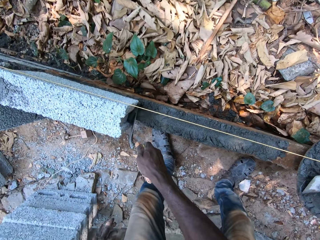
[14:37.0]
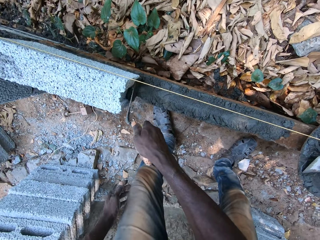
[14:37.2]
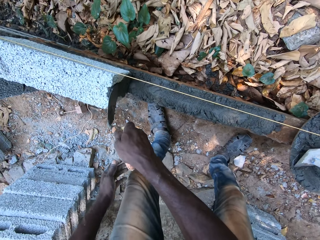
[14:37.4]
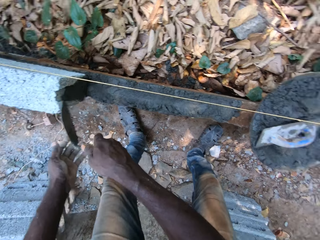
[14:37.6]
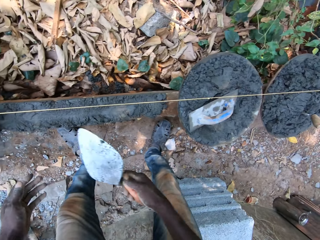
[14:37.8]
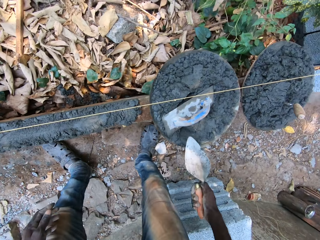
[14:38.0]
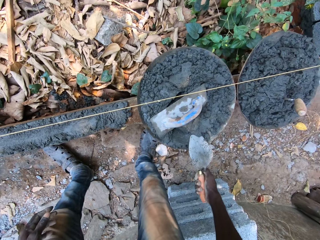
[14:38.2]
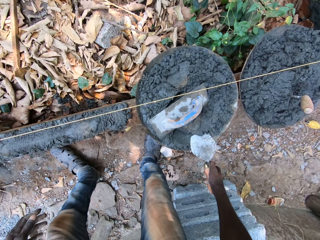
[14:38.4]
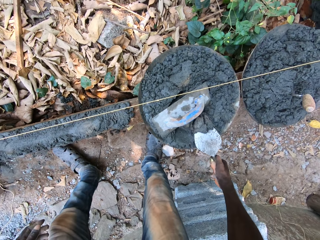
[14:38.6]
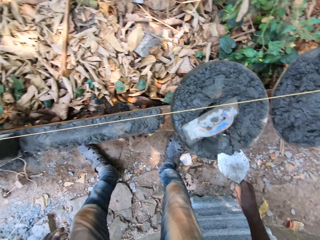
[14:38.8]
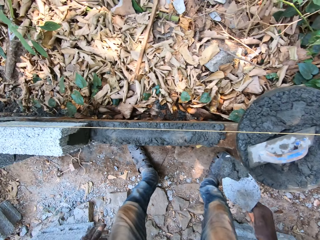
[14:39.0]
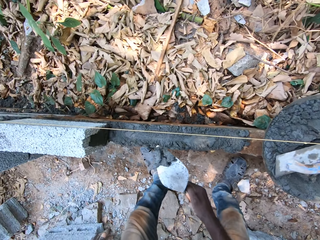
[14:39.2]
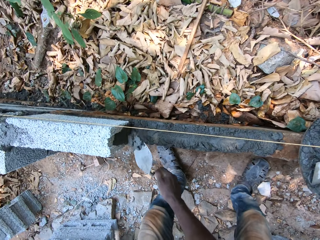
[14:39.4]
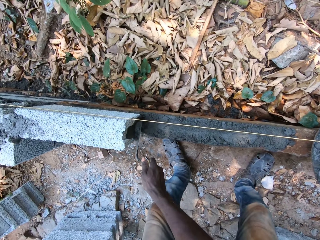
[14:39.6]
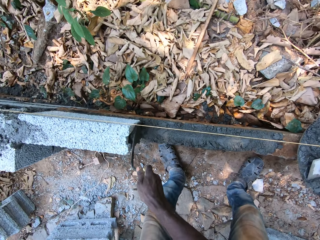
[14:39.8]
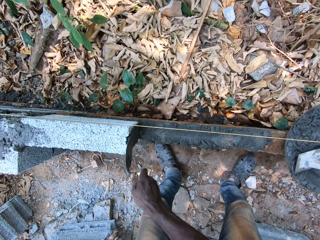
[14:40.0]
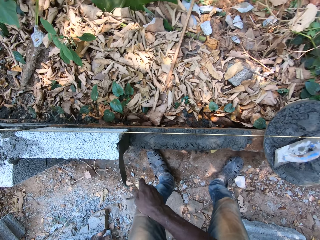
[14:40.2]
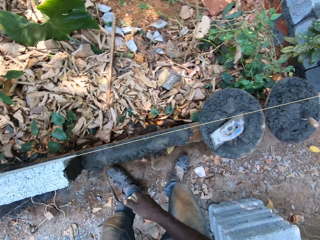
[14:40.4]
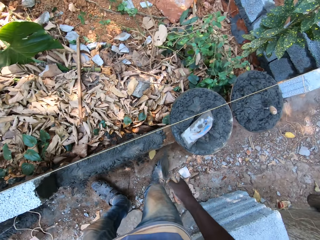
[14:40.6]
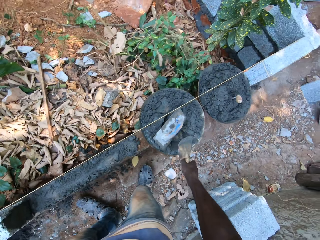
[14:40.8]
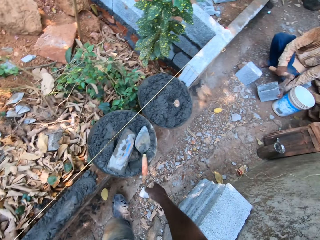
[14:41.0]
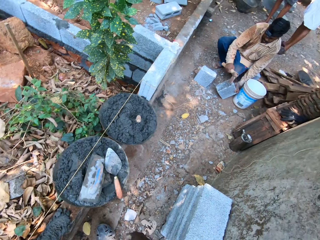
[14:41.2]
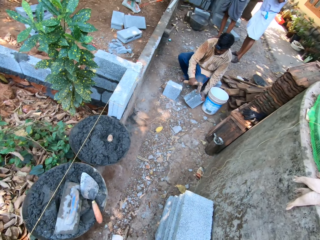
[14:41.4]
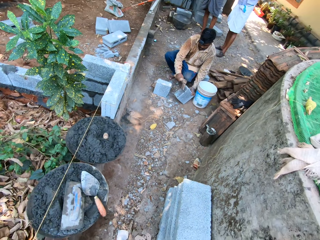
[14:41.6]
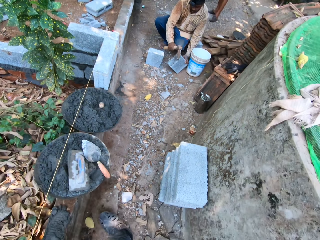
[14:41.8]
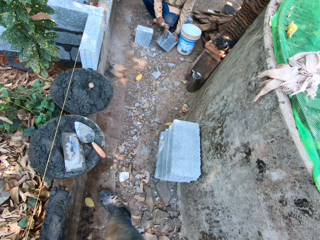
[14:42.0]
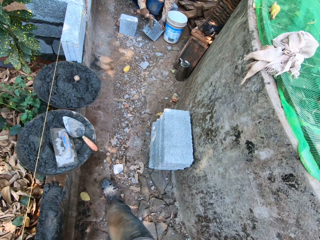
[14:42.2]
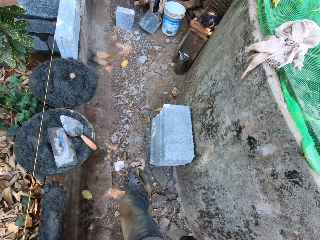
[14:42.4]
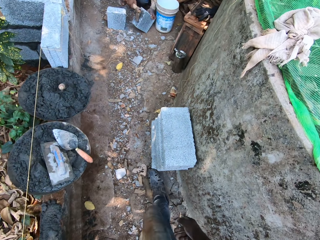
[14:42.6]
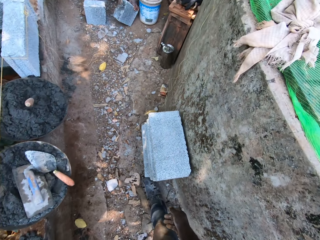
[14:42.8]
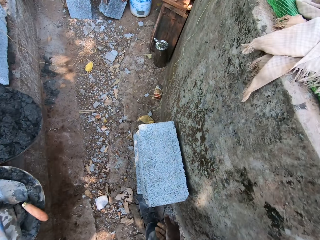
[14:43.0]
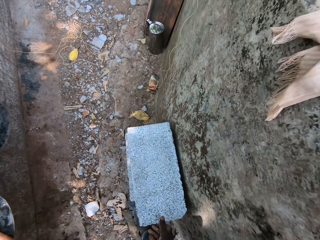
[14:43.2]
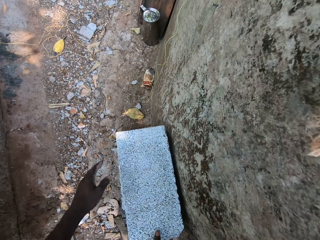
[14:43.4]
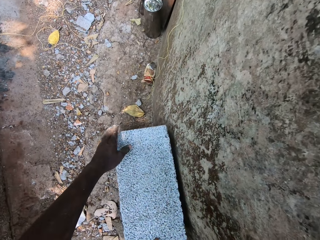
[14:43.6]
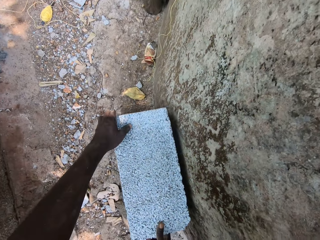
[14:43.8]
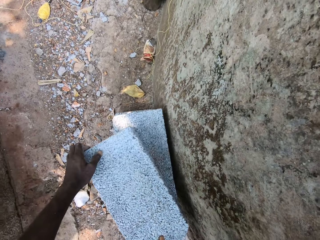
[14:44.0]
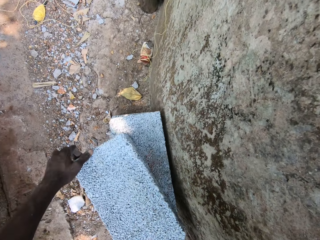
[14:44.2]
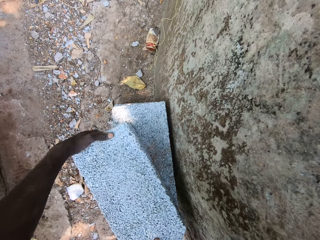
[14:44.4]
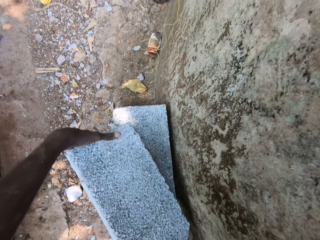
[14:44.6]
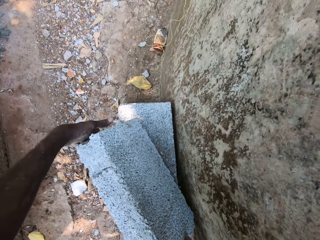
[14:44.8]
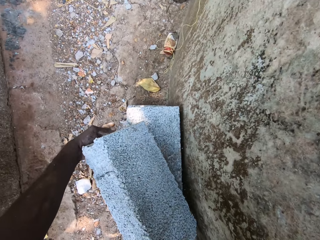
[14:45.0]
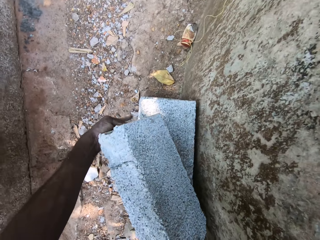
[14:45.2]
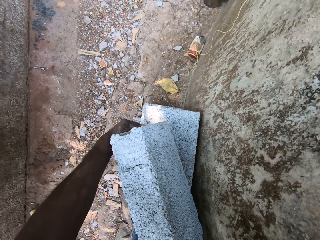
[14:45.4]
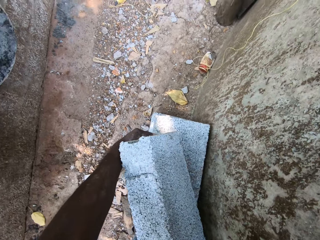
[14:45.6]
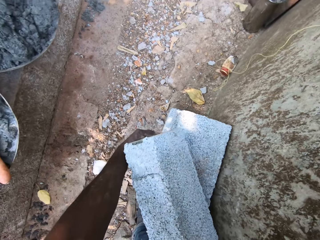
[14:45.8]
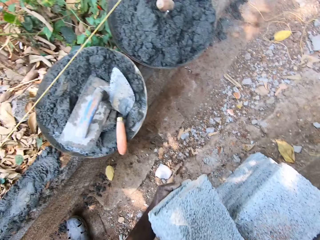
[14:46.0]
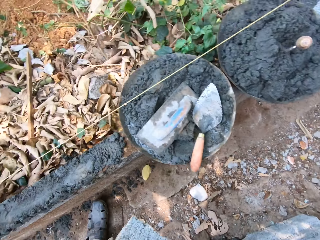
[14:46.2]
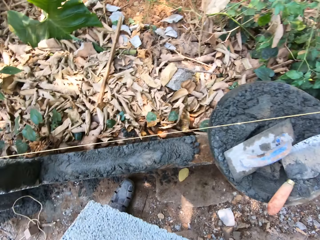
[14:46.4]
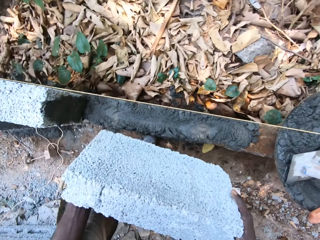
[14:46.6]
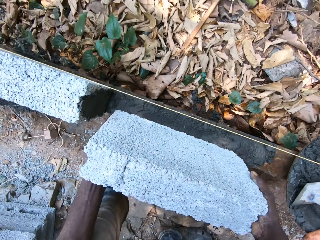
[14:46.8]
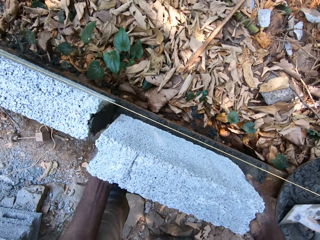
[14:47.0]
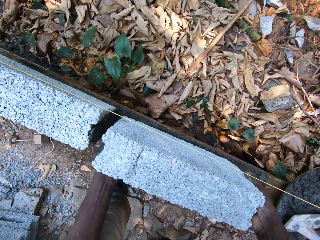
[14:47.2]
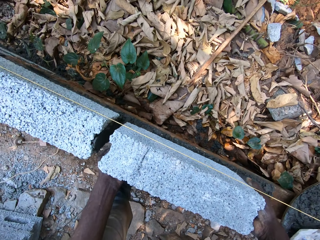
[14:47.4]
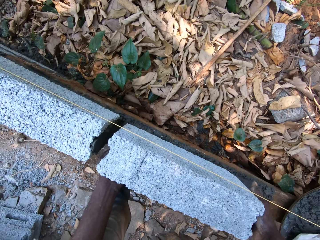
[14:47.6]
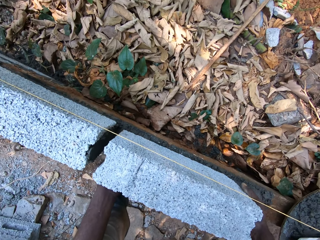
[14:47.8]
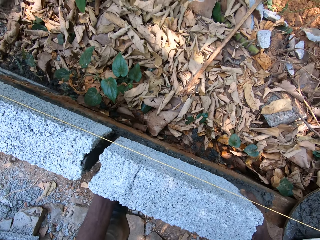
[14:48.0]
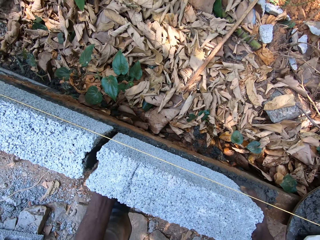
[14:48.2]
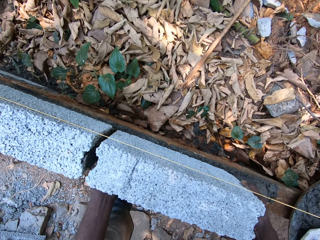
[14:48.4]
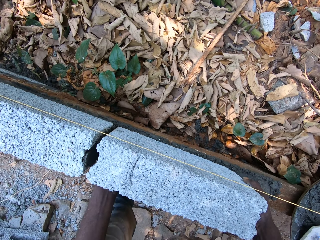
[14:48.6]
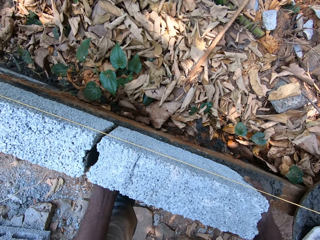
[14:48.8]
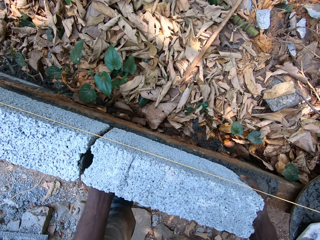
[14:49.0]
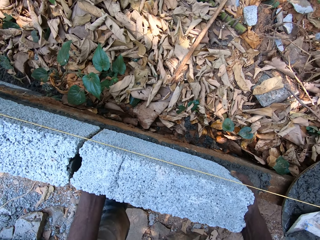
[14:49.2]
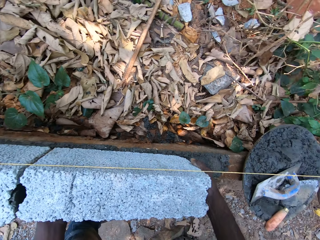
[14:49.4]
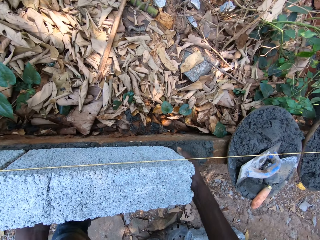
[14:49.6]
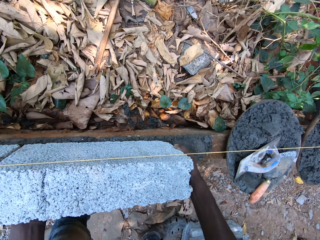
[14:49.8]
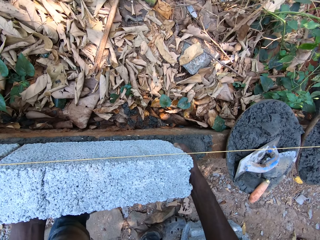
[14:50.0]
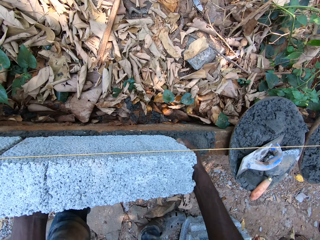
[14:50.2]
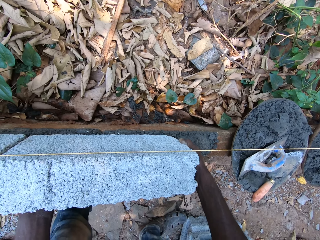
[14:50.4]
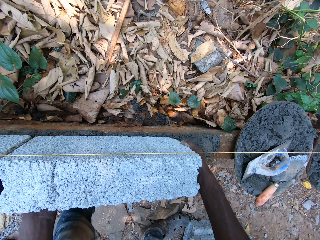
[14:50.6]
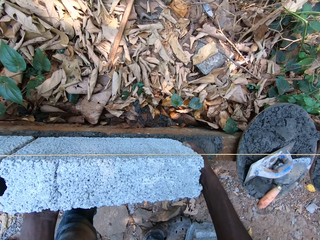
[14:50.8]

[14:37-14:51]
The camera wearer plasters the brick with the concrete on the hand trowel in his right hand. He packs some concrete from the pan with the hand trowel in his right hand. He plasters the brick with the concrete on the hand trowel in his right hand. He drops the hand trowel in his right hand in the pan of concrete. The man hits the piece of brick on the ground with the axe in his right hand and holds the piece of brick on the ground with his left hand. The camera wearer picks up a stone brick. He carries the brick from the stack of bricks with both hands. He places the brick in his hands on the concrete in the metal.

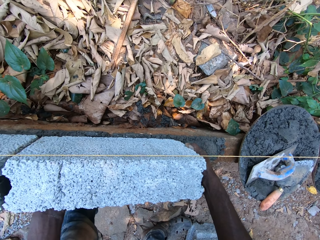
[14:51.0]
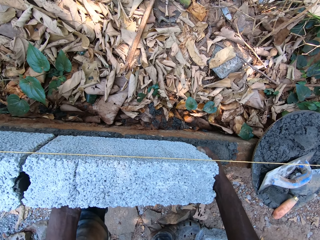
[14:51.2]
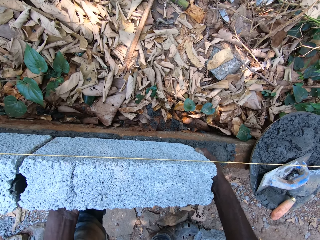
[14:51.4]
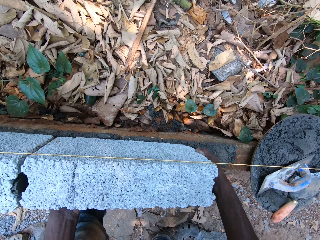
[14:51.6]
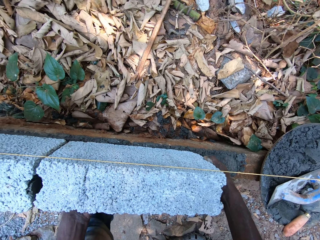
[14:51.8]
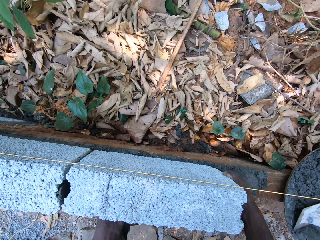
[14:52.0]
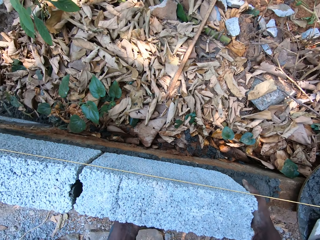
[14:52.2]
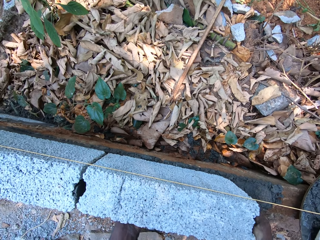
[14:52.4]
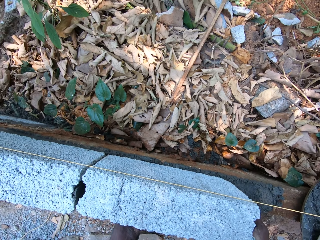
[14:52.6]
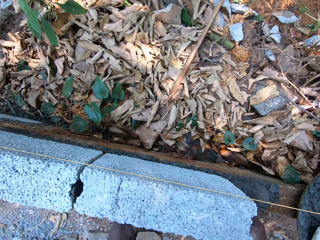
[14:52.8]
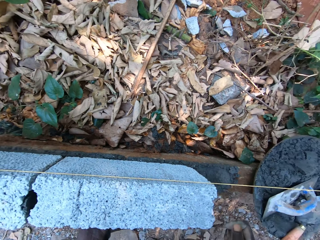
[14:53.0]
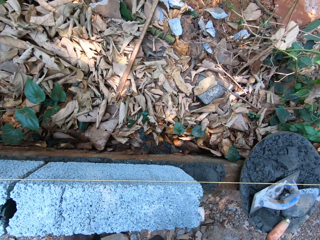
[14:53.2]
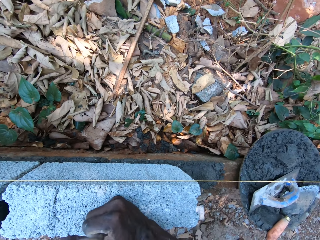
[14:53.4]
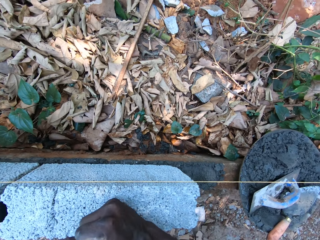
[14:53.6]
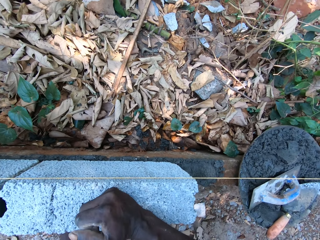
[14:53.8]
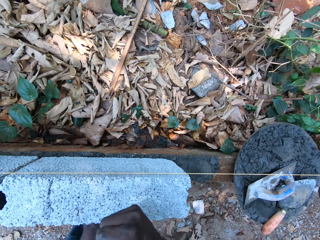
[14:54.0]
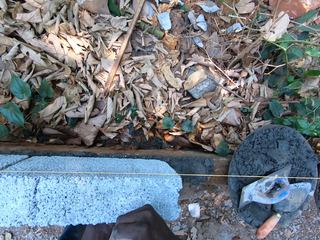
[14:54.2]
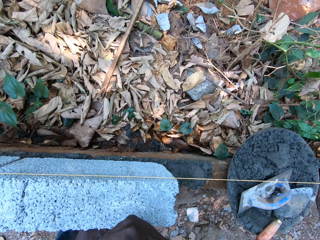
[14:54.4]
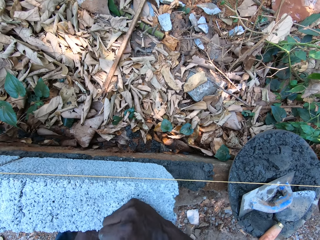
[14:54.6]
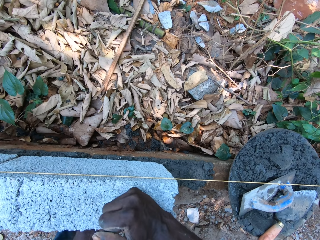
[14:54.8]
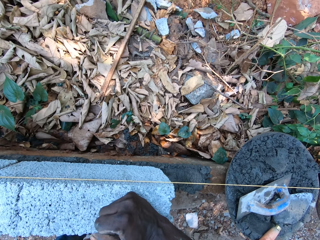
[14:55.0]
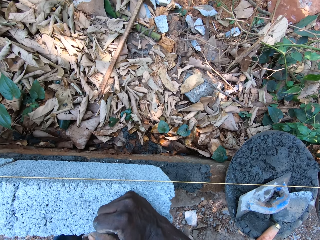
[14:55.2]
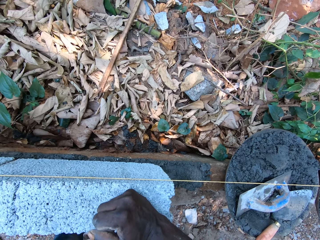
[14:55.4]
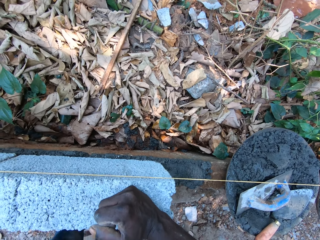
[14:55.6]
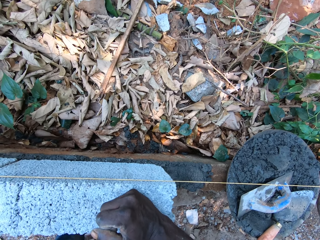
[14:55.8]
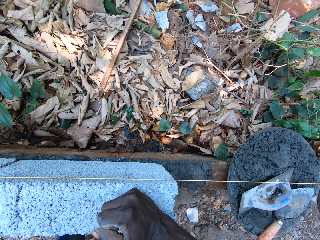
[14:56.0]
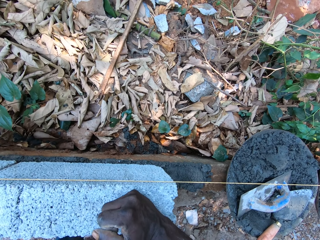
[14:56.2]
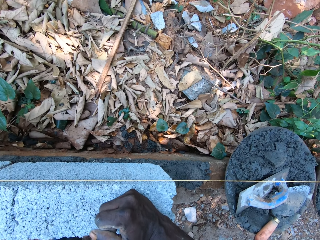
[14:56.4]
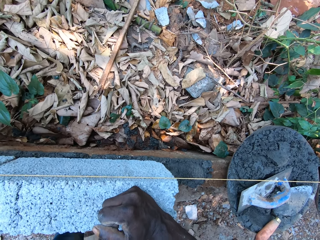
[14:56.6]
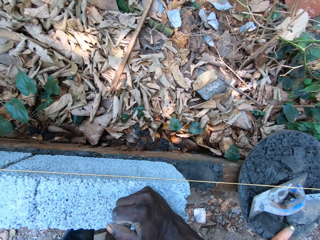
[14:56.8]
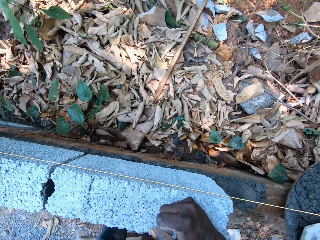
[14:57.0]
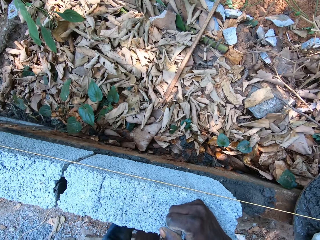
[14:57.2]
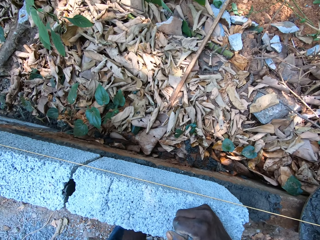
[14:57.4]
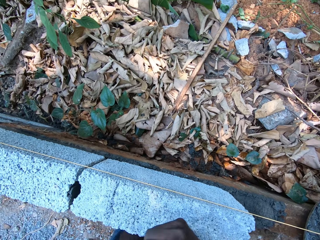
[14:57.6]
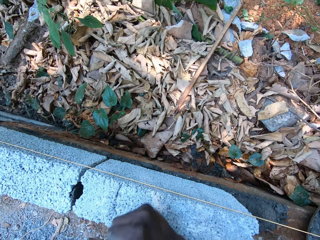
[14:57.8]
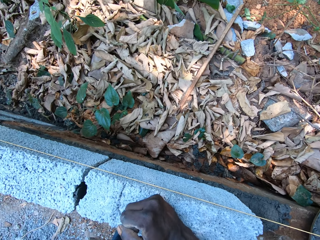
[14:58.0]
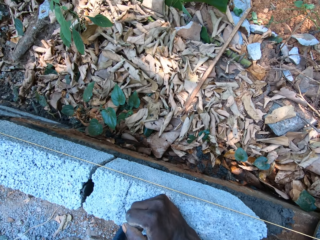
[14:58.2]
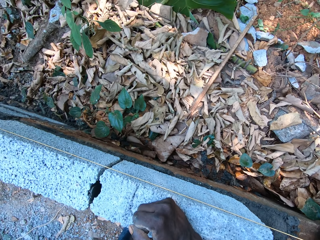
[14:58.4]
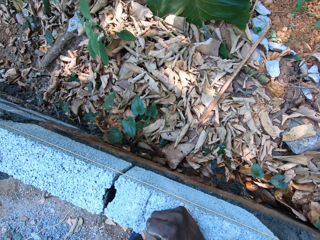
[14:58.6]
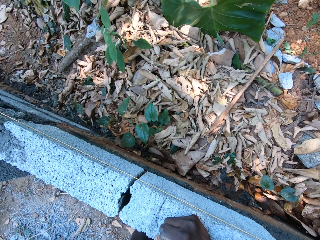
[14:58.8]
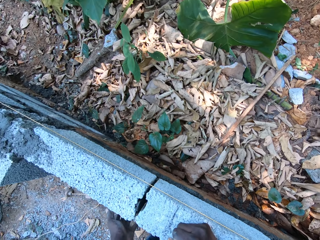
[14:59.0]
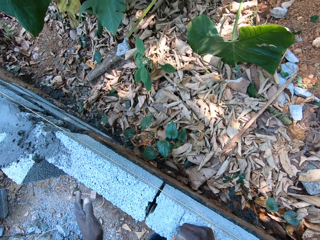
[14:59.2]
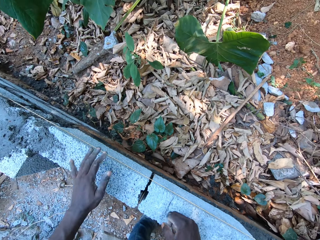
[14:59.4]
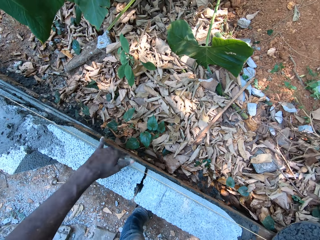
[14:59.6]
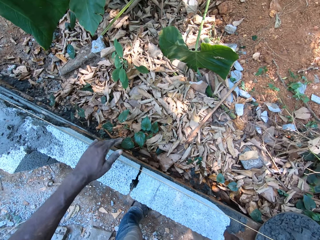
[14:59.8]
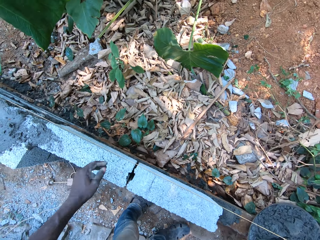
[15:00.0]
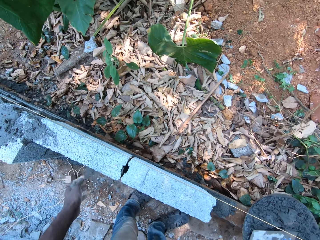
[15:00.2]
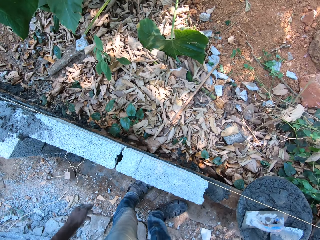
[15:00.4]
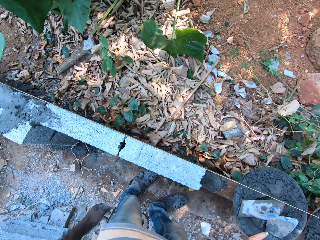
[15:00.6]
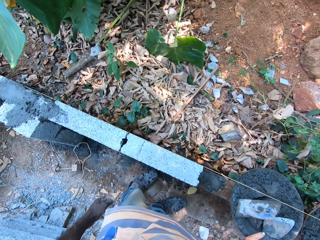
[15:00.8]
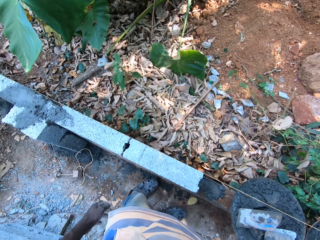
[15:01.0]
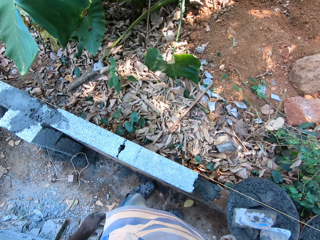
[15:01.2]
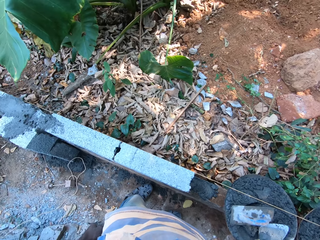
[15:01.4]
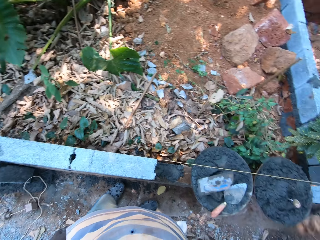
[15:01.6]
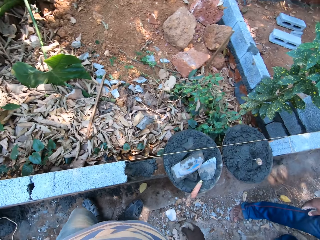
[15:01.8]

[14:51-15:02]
The camera wearer hits the brick on the concrete with his right fist. He taps the brick with his left hand.
